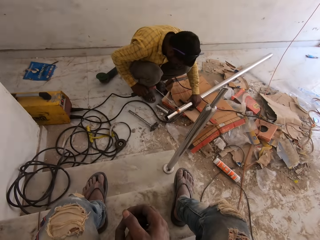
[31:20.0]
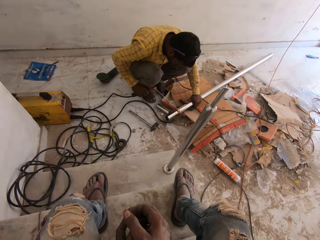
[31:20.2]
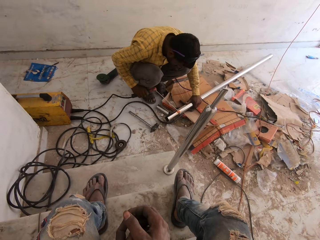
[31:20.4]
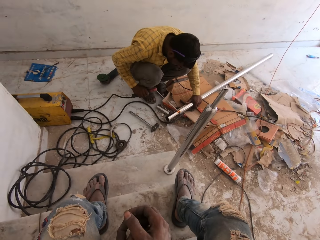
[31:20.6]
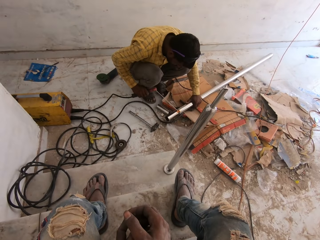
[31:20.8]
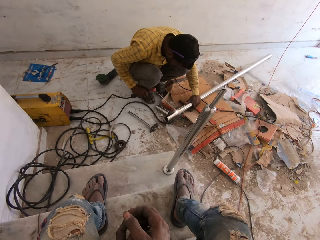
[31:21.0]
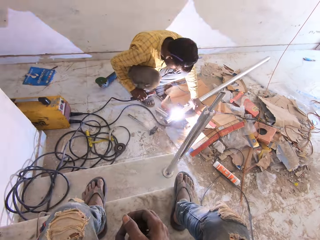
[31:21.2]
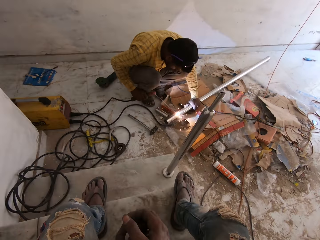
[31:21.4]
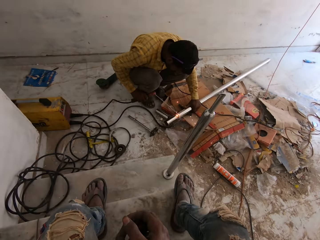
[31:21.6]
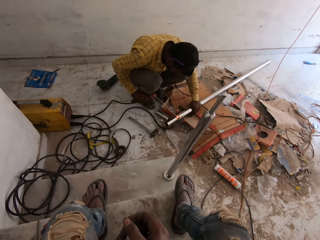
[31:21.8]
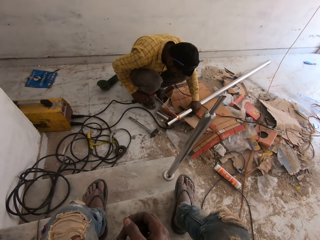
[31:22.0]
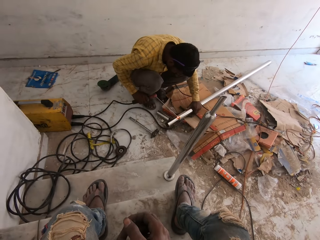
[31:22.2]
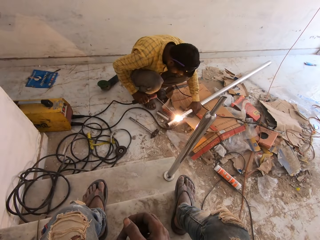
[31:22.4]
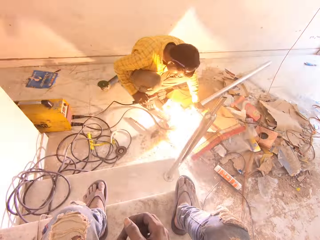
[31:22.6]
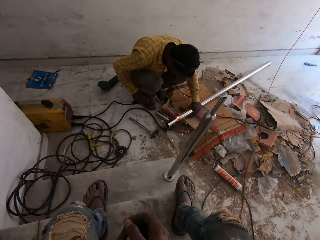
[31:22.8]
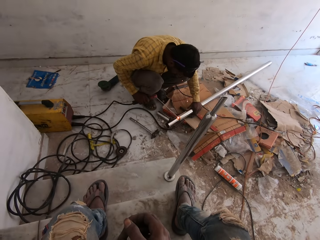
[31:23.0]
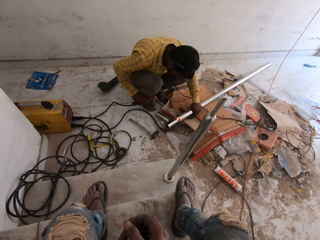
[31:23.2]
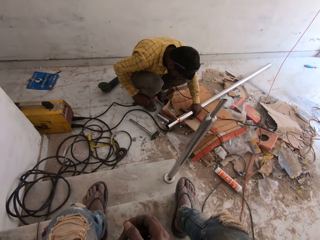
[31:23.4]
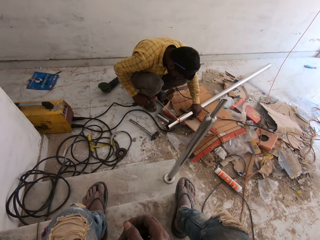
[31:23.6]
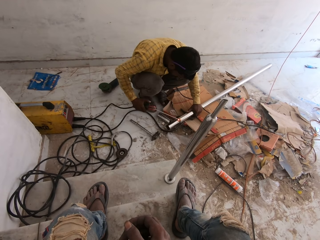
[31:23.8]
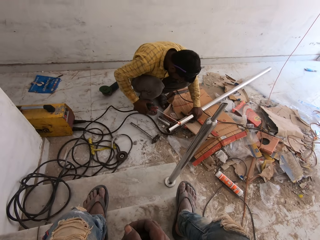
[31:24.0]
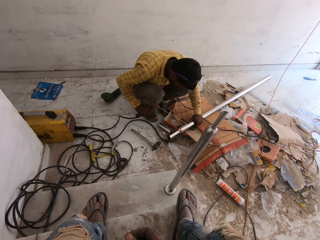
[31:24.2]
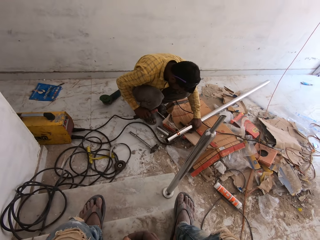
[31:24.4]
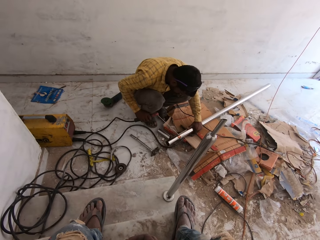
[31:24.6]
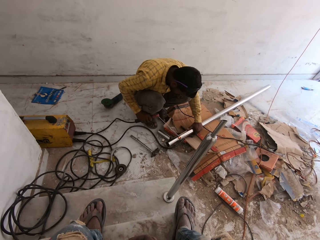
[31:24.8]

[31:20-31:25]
The man joins the metal bar together with a welding stick.

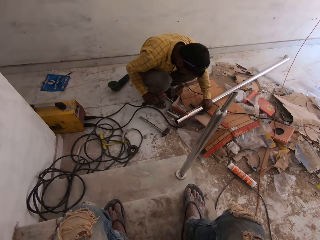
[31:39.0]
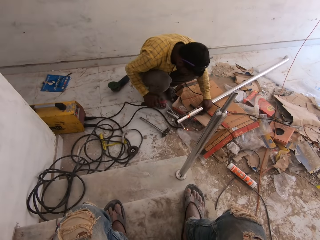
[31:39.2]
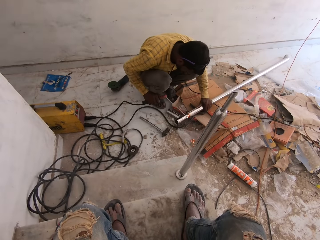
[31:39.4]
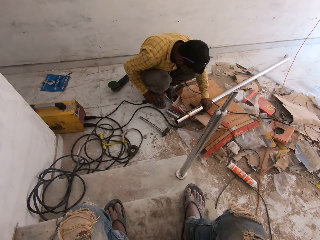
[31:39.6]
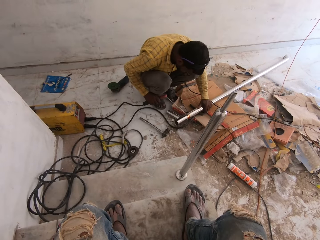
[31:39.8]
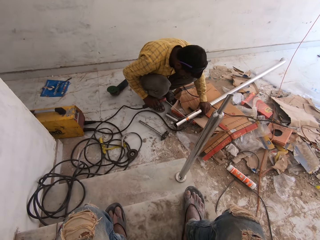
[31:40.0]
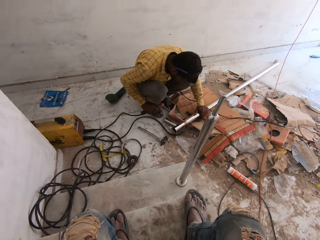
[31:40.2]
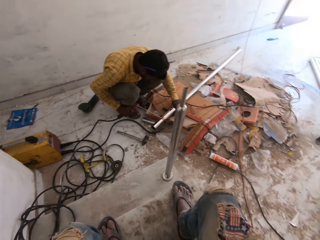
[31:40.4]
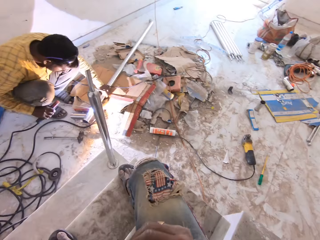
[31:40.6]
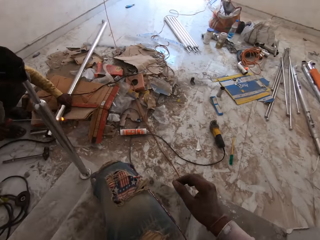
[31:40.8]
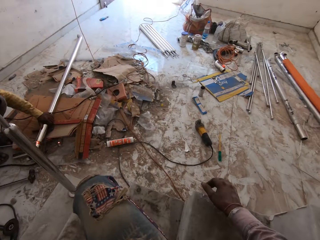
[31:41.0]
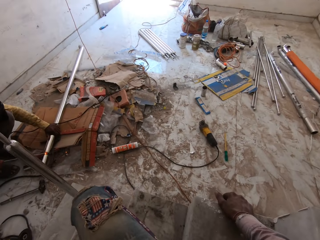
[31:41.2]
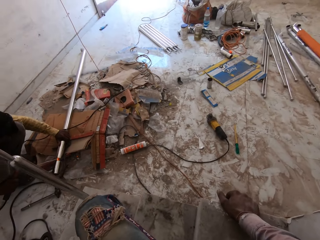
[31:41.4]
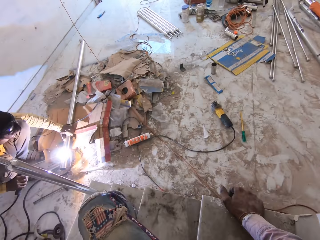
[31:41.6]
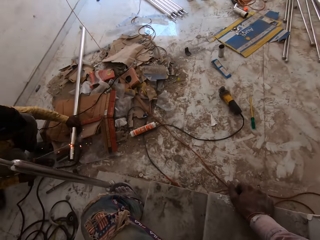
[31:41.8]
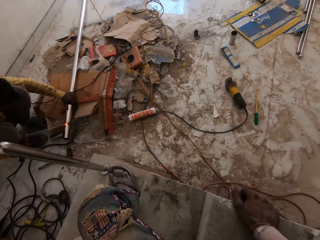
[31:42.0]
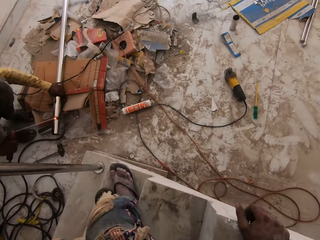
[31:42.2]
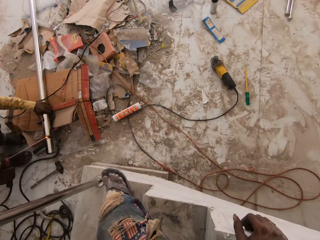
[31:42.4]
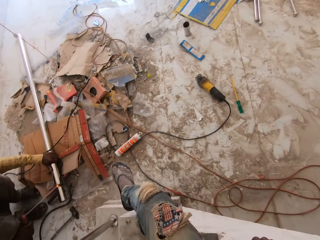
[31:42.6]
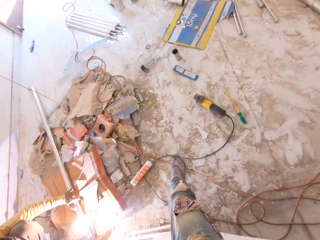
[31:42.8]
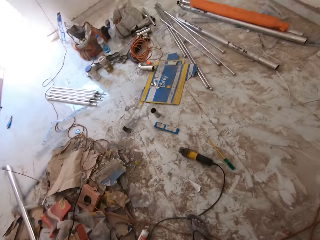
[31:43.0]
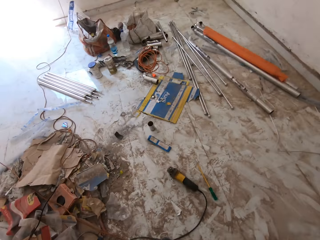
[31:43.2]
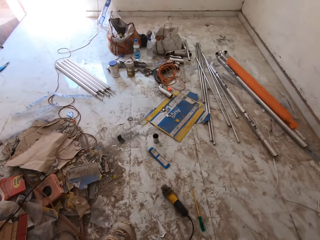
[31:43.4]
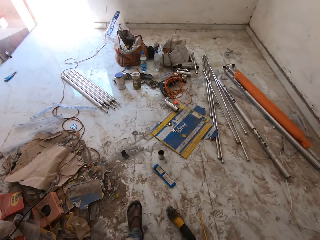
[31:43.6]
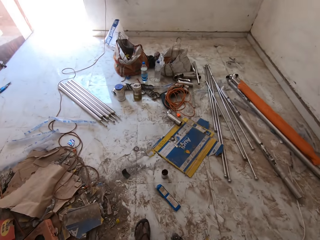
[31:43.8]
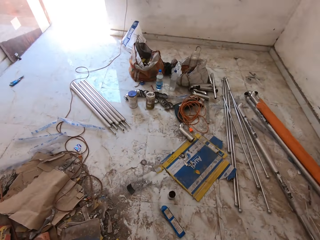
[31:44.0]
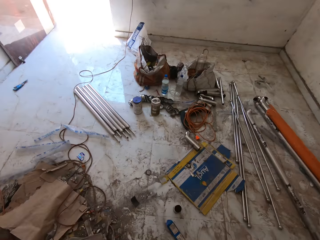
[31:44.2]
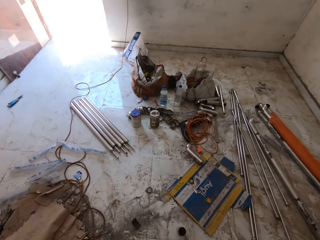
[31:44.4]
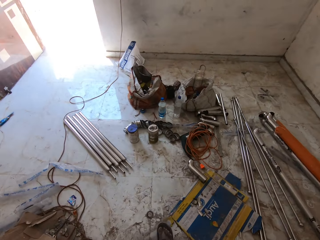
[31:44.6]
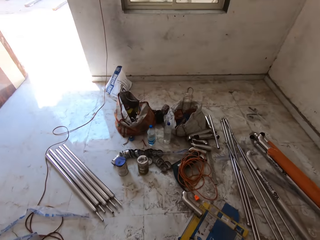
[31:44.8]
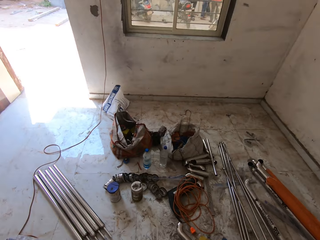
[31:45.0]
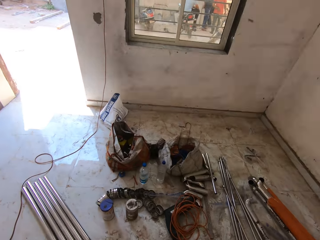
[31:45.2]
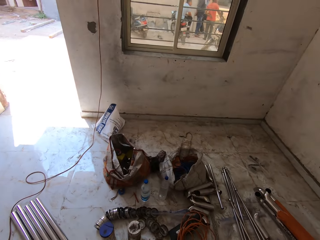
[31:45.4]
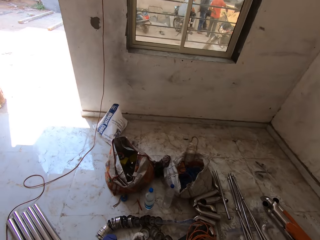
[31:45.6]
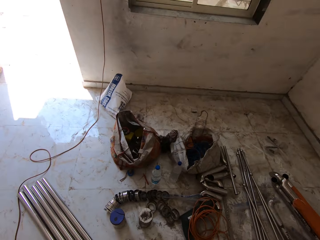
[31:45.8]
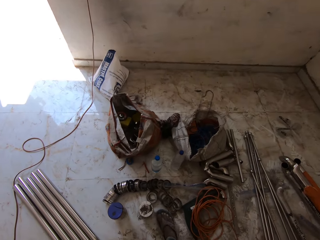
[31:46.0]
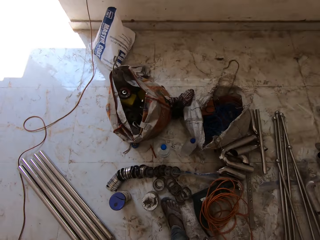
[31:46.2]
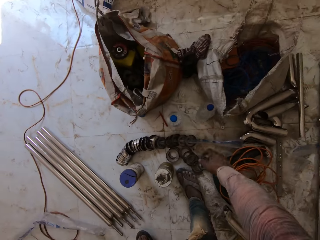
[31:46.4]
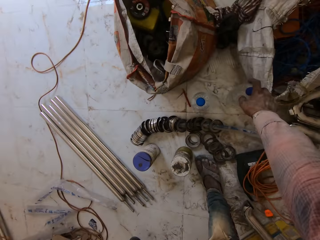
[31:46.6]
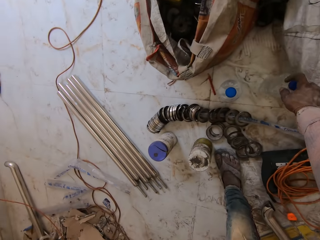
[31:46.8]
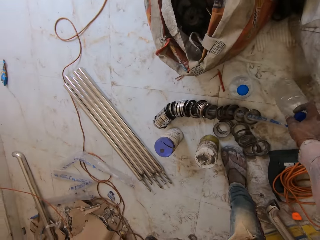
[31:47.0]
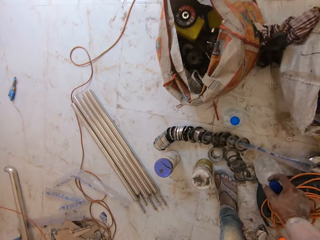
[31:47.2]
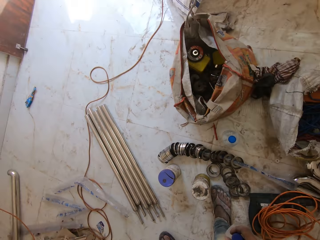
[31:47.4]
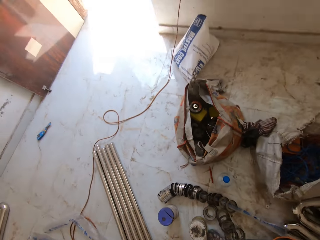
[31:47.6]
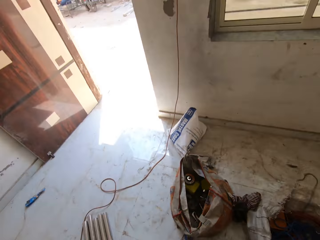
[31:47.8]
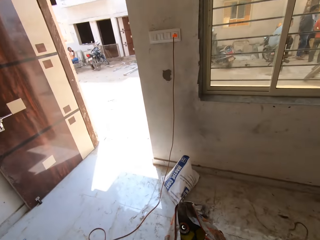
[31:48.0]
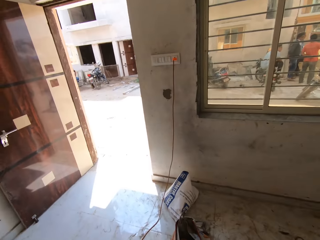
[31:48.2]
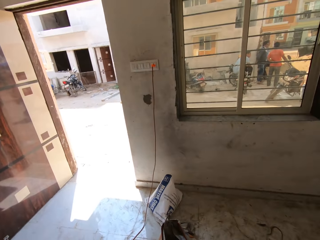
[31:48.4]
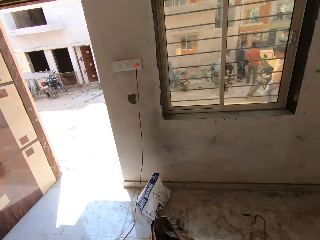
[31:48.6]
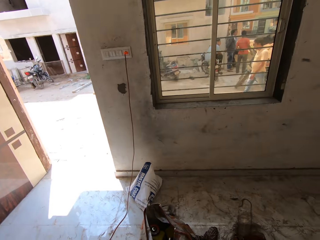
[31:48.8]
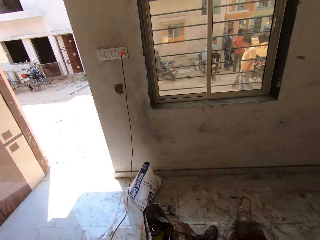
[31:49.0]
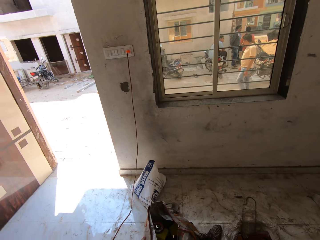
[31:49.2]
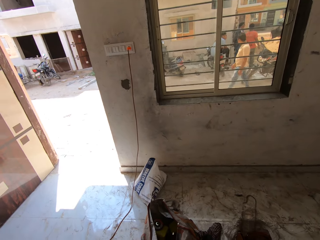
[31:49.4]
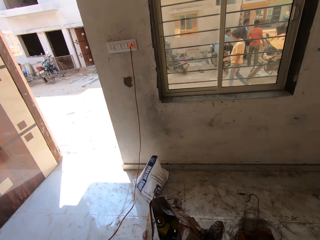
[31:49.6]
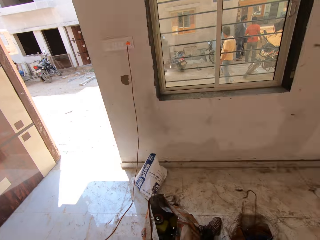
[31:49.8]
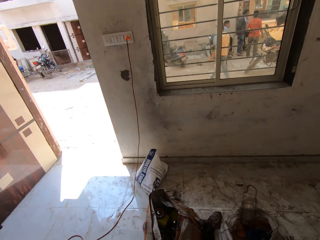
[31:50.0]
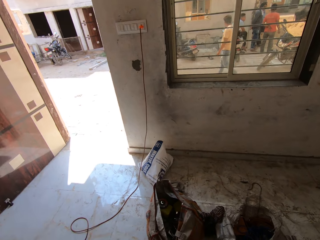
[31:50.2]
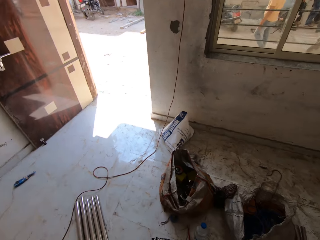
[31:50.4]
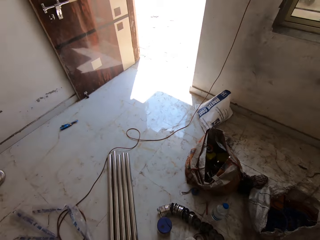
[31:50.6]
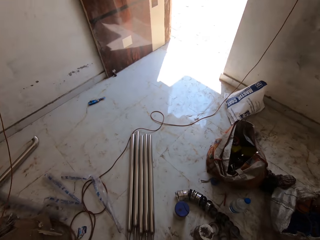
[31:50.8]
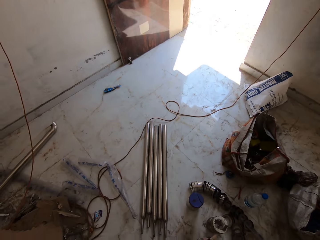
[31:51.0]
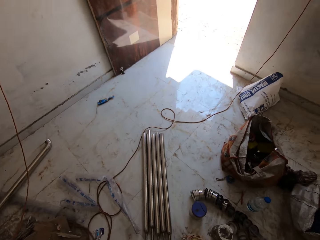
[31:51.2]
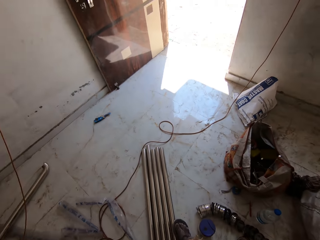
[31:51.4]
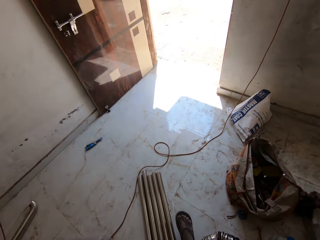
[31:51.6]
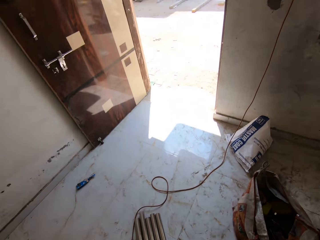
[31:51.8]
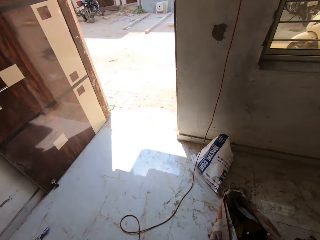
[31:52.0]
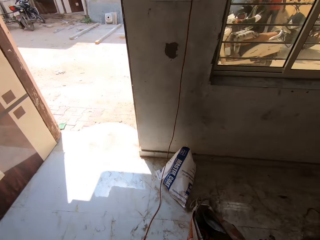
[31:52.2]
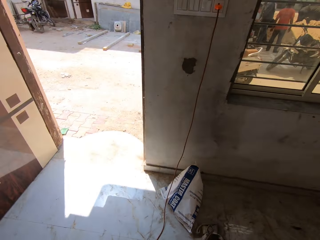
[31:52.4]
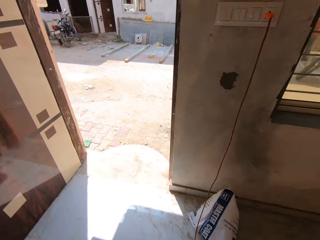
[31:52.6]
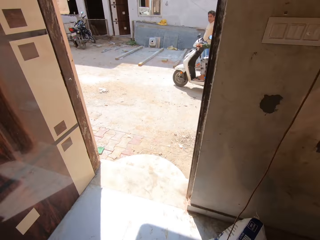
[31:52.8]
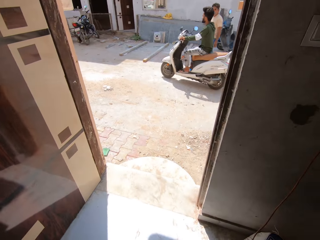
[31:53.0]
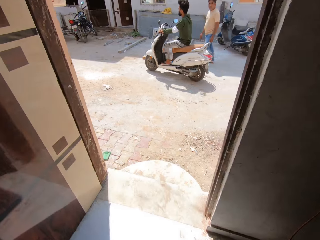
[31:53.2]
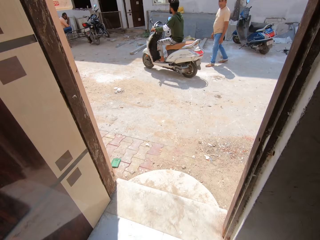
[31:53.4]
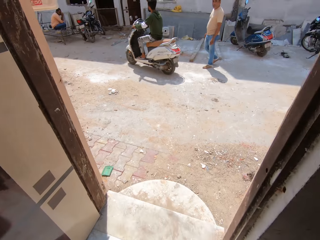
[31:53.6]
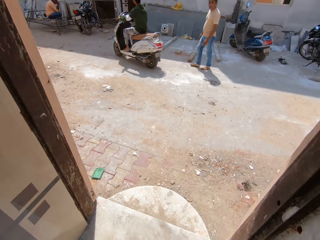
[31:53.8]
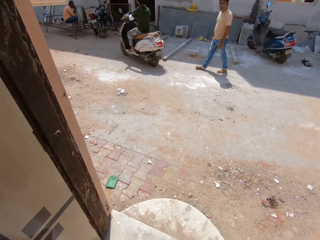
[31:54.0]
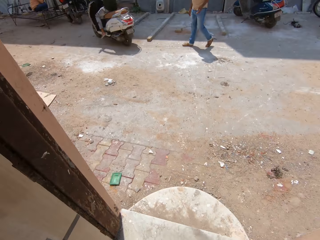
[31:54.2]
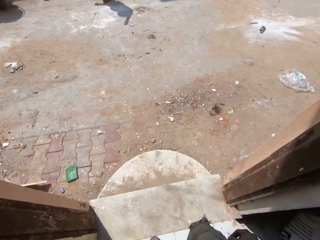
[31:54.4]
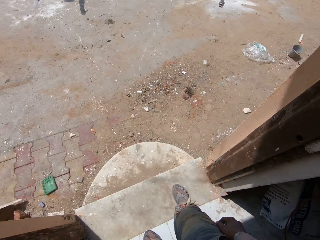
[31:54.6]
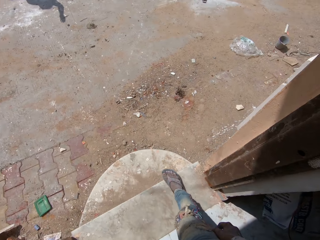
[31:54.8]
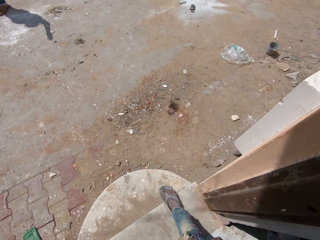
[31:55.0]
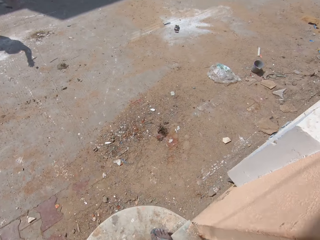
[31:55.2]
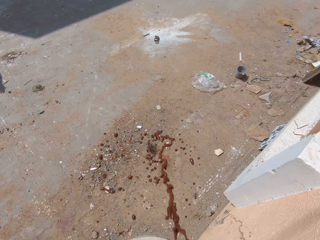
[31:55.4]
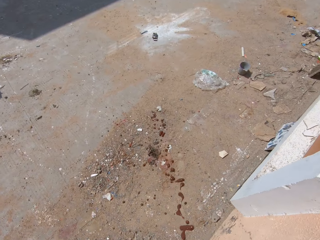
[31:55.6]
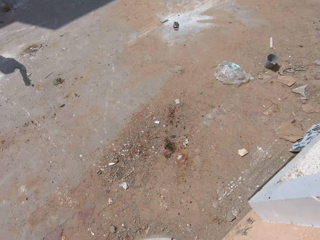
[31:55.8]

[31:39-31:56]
The camera wearer turns around. They look around. They step down. They walk around. They stretch a hand. They pick up a bottle from the floor. They stand up. They look around. A person is outside the house. Another person stands near a third person. The camera wearer looks around the house. They walk around. They walk outside the room. Another person rides a motorbike. The camera wearer walks out of the house.
